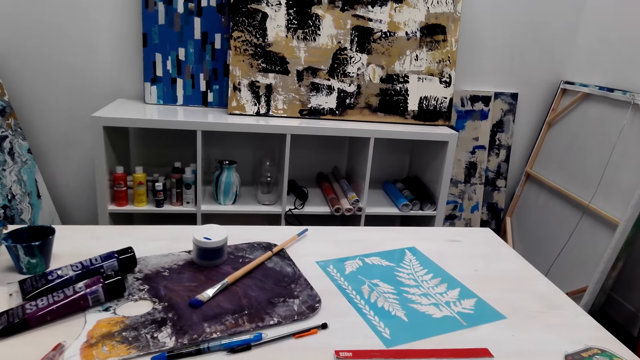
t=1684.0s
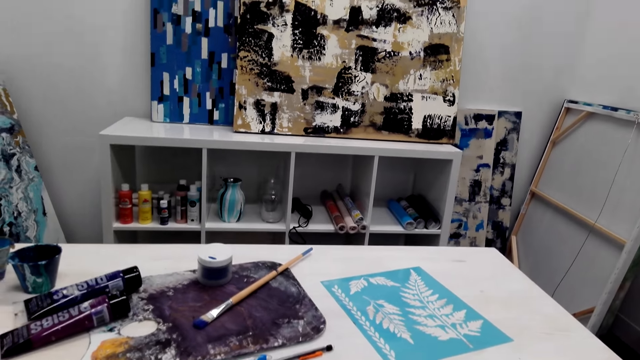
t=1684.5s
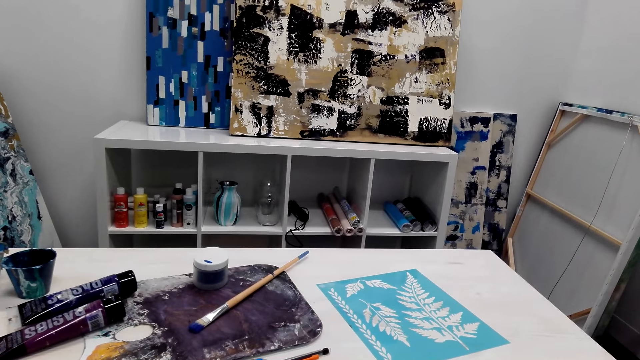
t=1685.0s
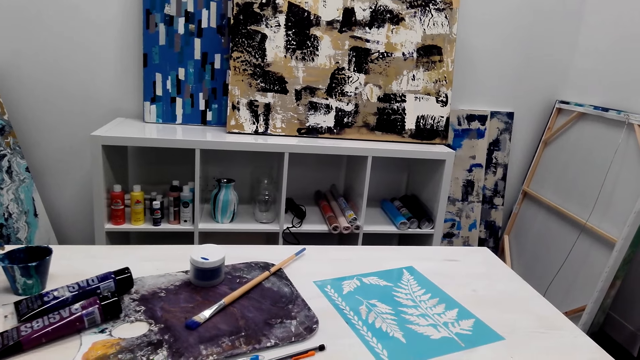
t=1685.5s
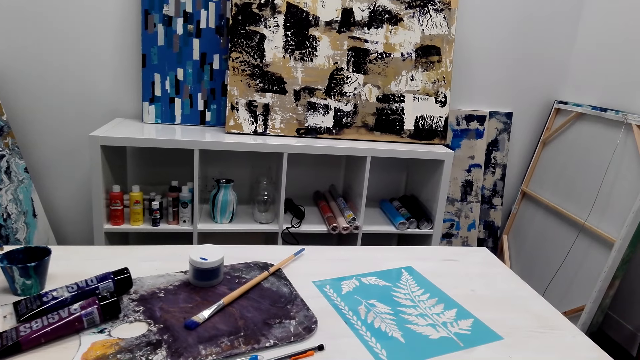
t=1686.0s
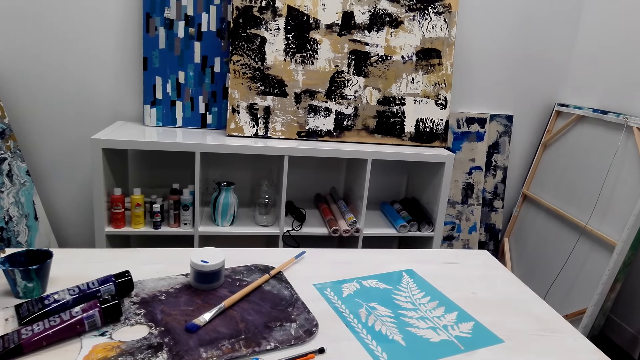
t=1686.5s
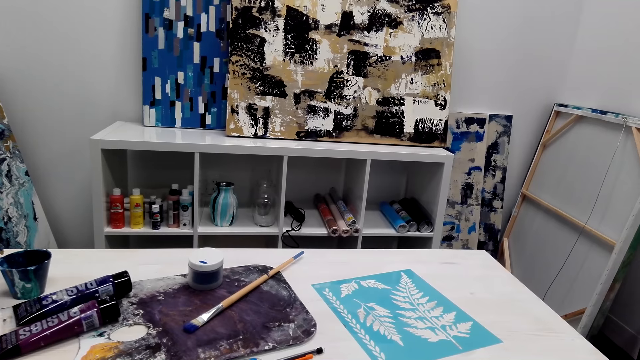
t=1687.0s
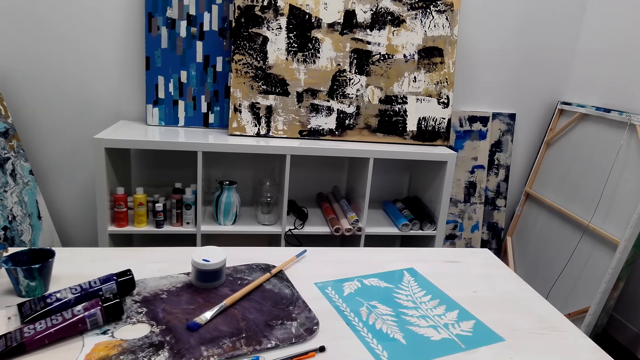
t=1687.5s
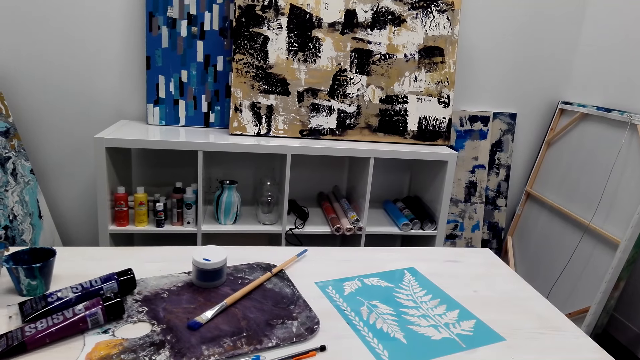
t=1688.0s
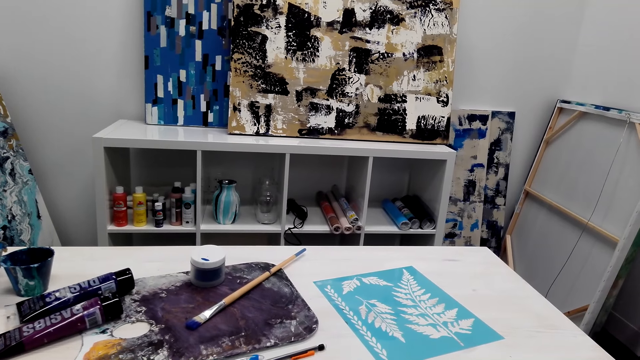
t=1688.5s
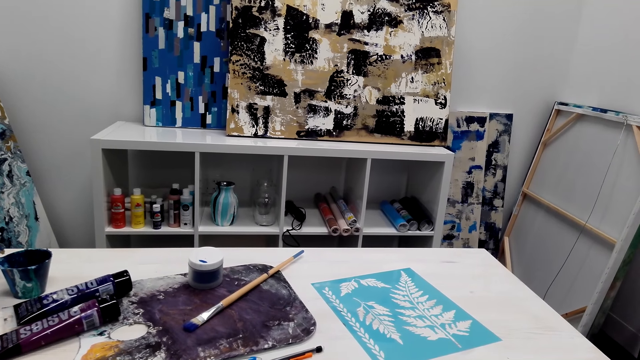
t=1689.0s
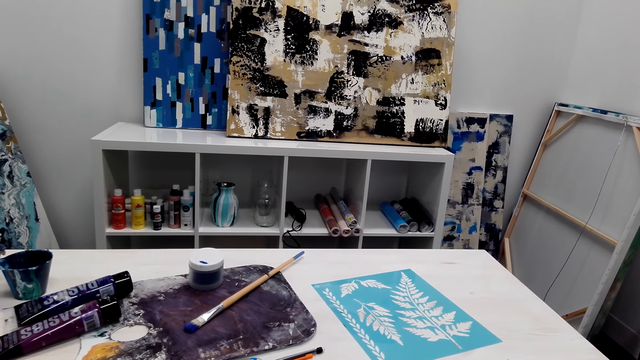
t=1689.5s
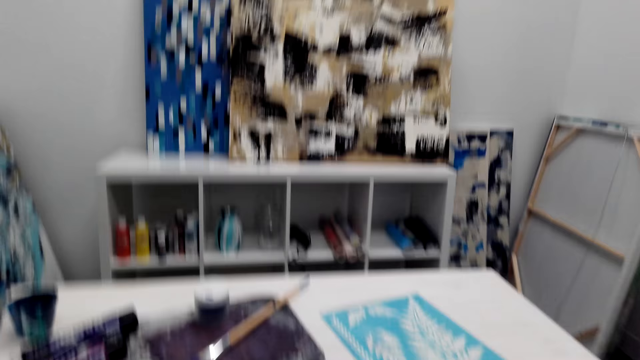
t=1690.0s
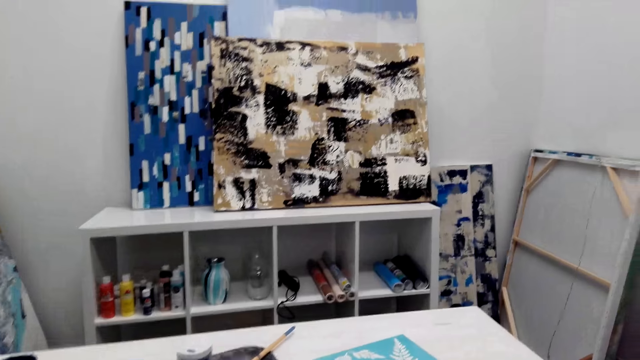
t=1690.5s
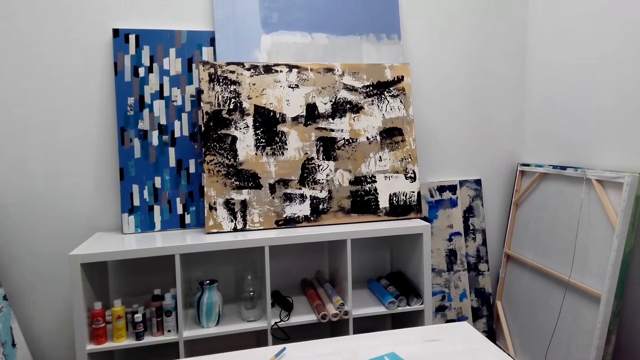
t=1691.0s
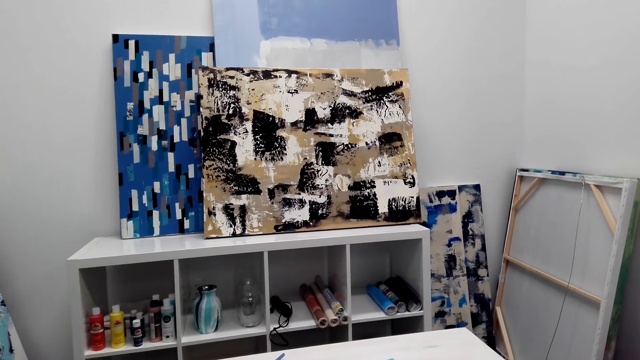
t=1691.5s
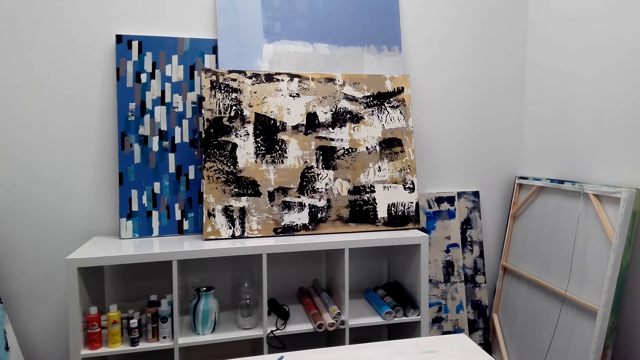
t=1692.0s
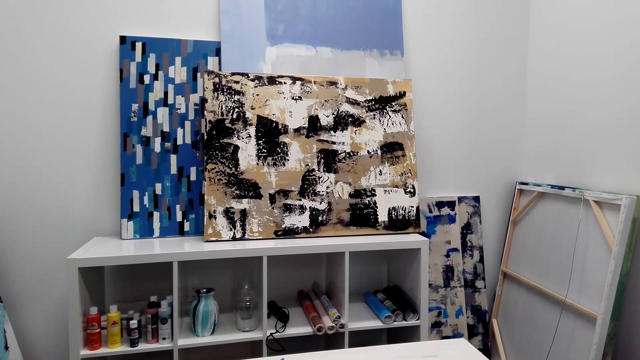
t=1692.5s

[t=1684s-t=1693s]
The camera wearer looks forward. They converse.

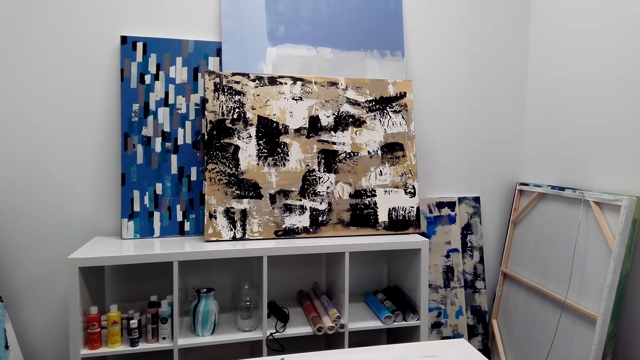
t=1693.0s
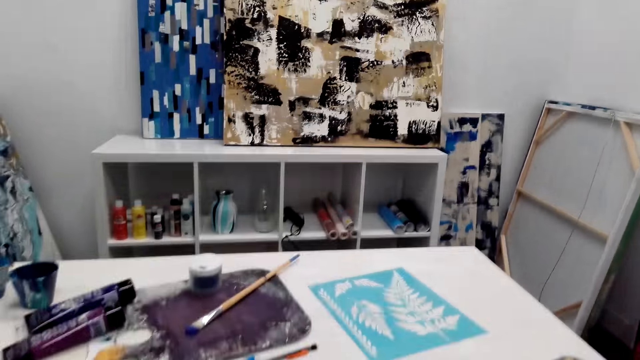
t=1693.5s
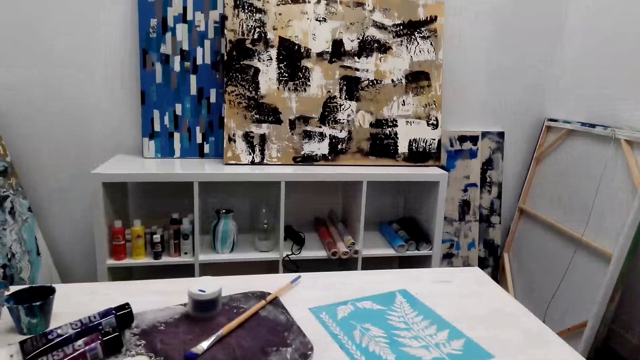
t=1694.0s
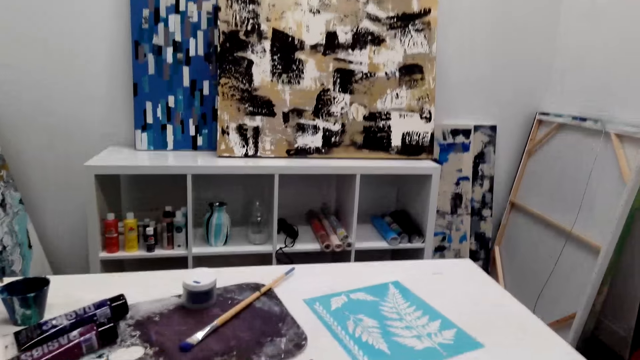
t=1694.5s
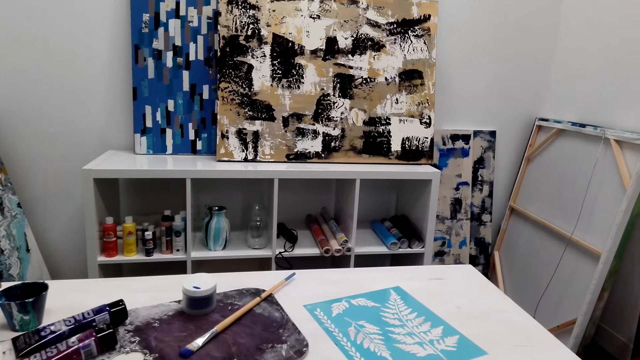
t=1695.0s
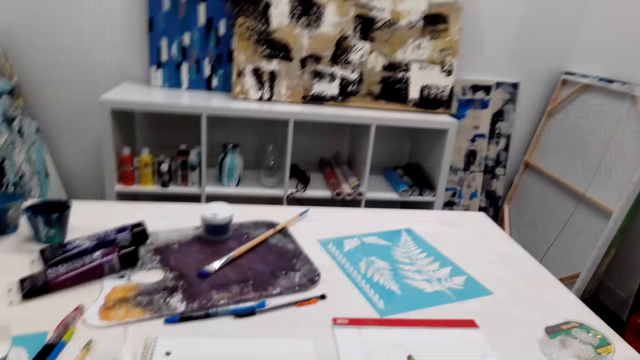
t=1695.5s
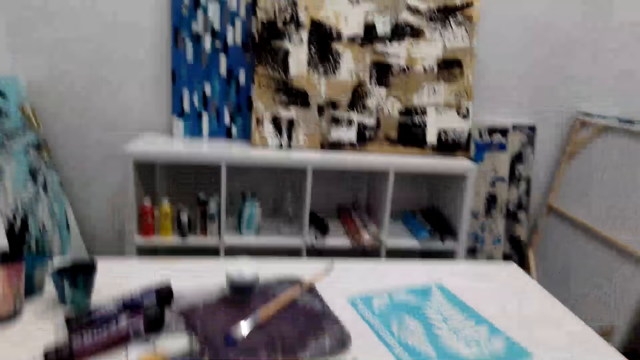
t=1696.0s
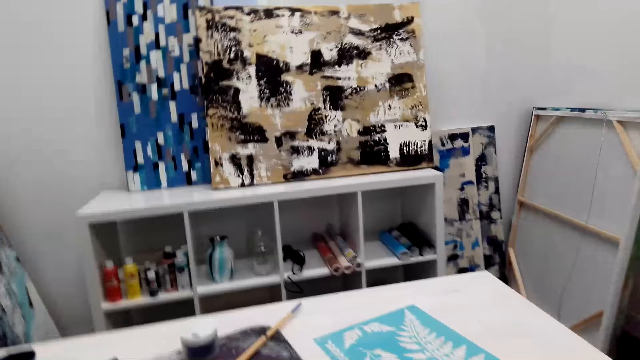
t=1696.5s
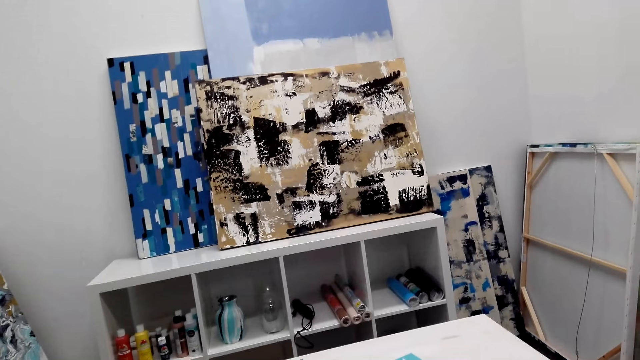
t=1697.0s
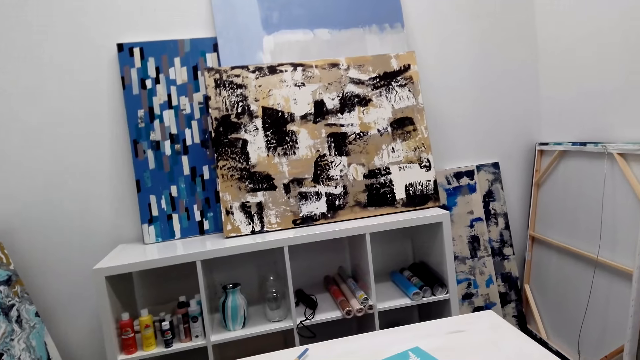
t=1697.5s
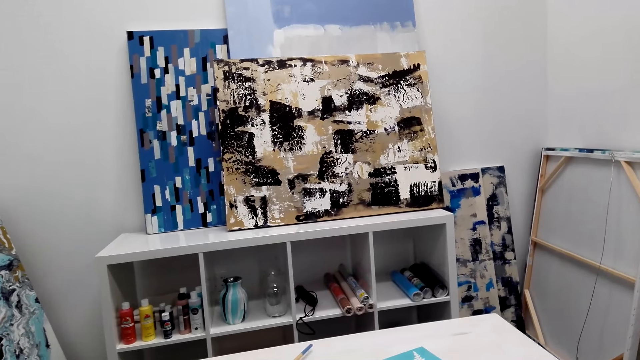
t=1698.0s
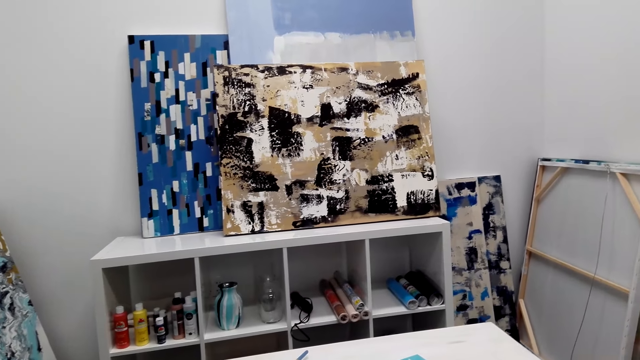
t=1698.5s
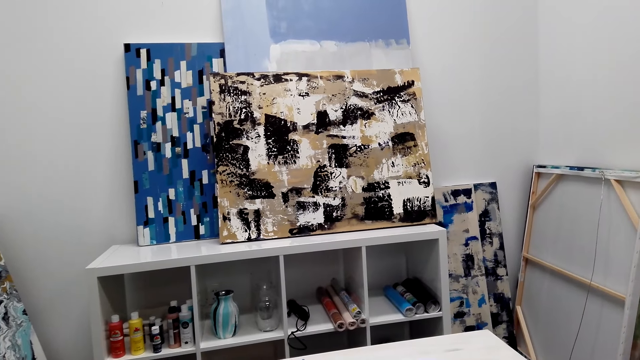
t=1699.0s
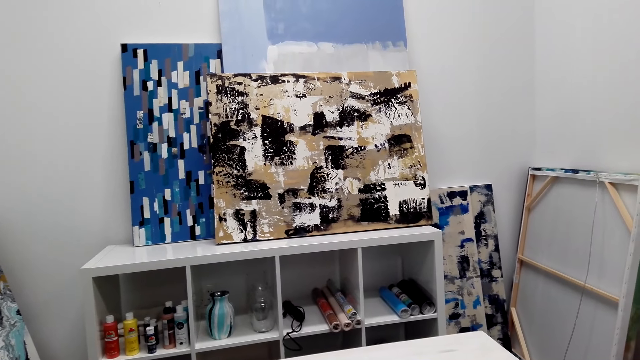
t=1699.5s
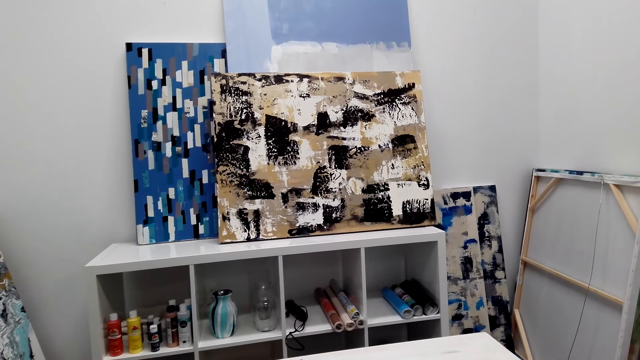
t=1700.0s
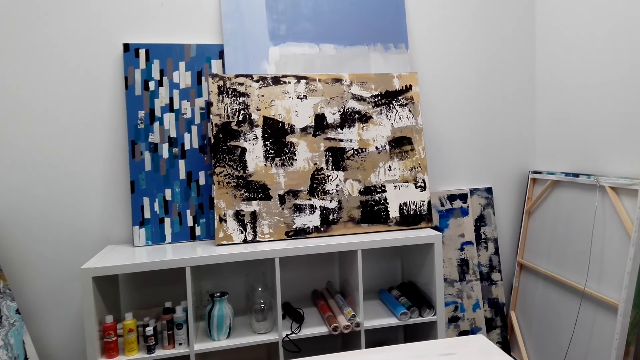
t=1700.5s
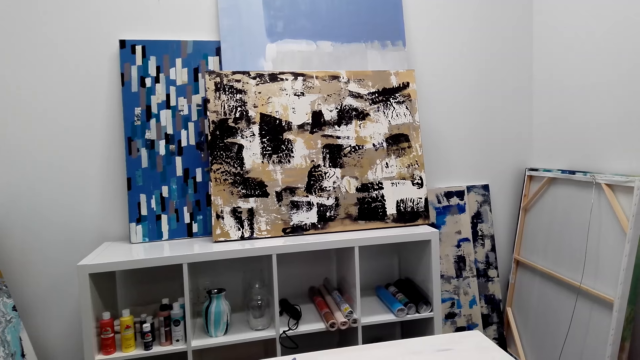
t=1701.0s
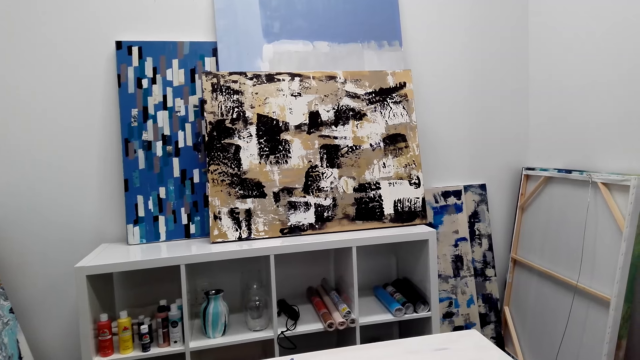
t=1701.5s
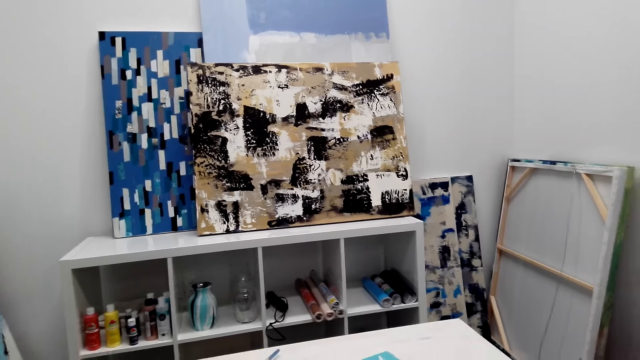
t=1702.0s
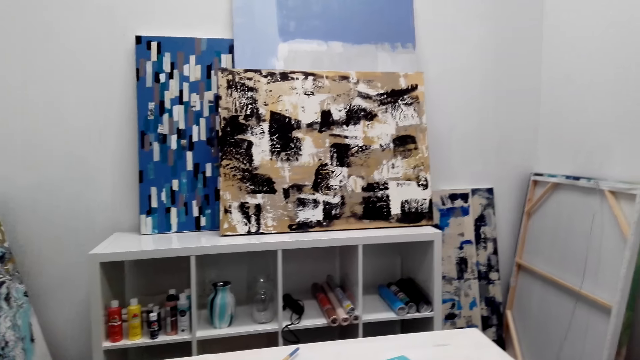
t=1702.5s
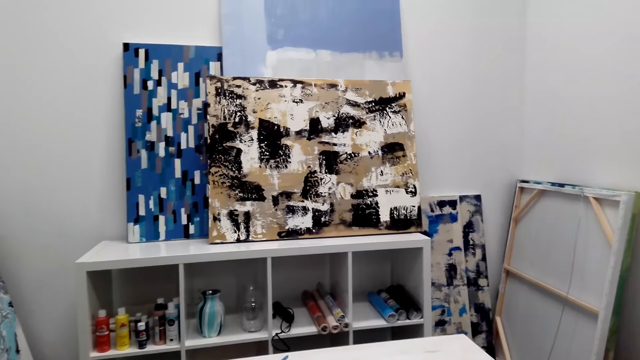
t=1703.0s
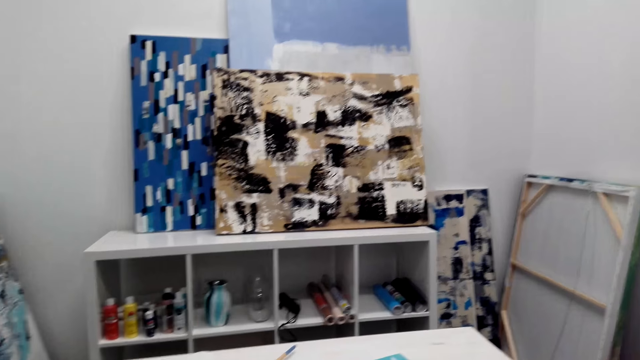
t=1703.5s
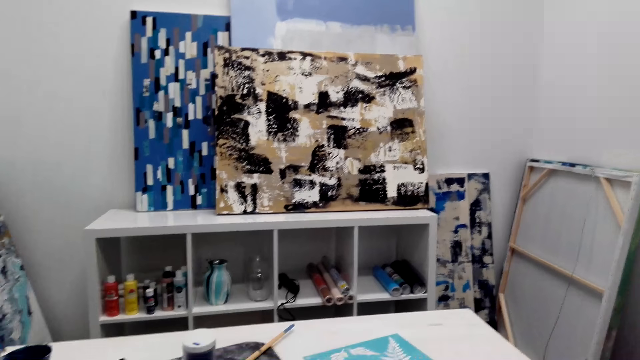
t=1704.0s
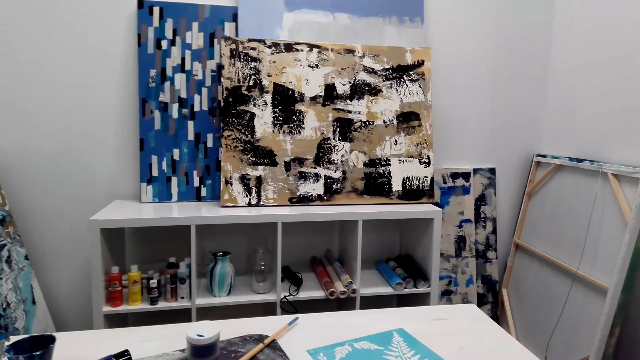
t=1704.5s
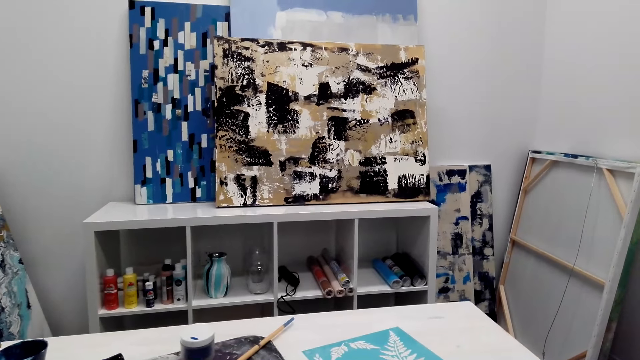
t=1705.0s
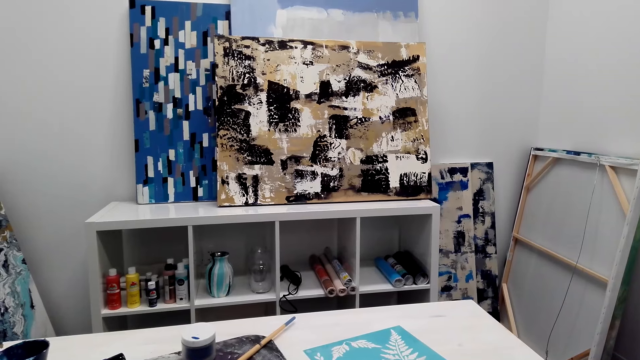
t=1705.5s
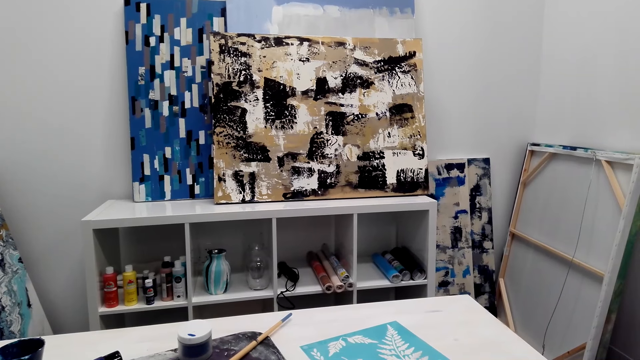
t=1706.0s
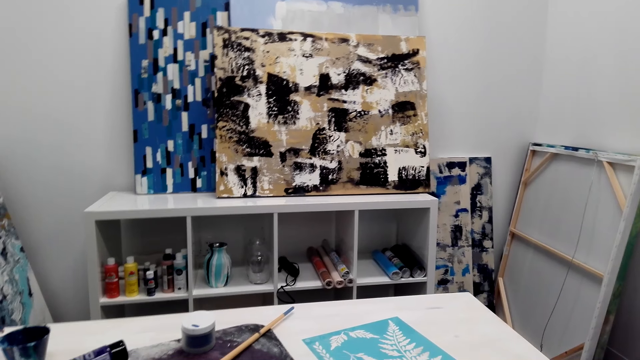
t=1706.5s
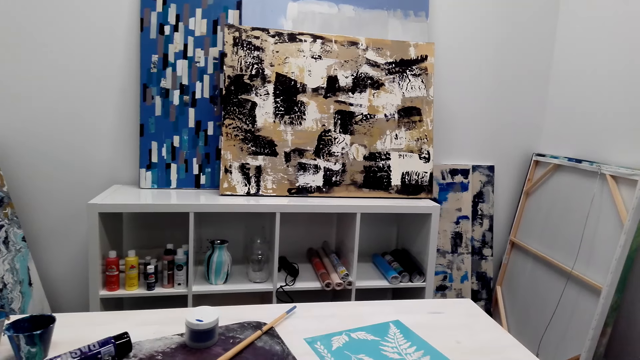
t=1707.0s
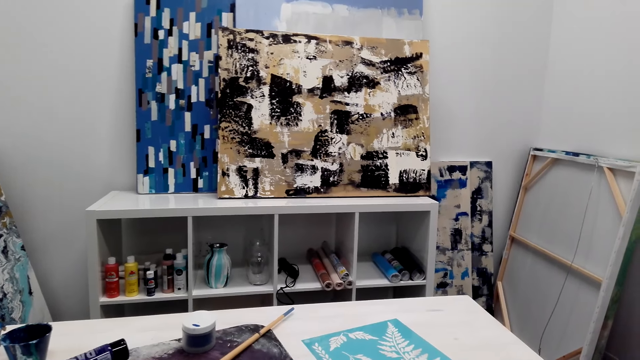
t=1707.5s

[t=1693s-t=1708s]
The camera wearer converses. They look at the table. They look forward. They converse.
